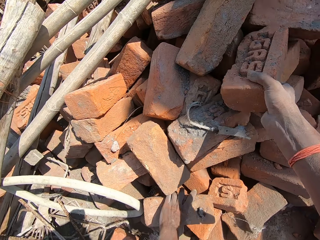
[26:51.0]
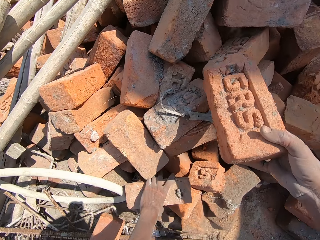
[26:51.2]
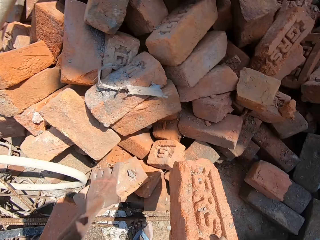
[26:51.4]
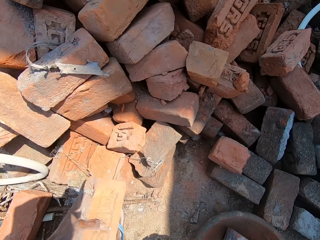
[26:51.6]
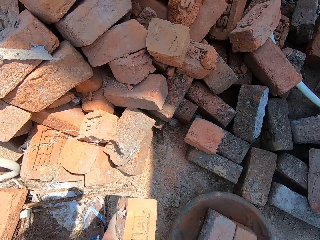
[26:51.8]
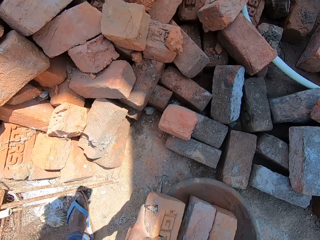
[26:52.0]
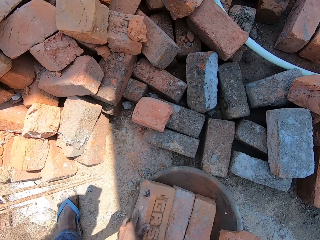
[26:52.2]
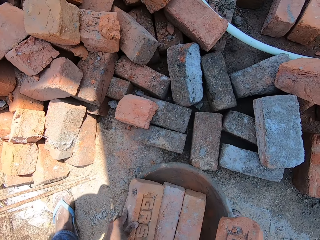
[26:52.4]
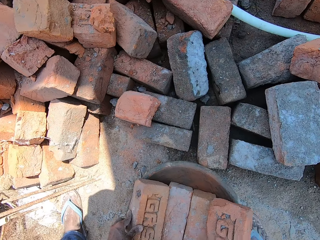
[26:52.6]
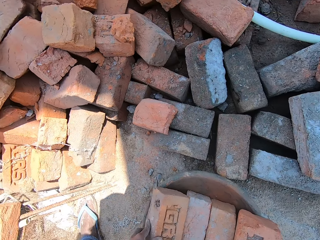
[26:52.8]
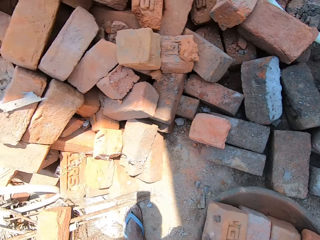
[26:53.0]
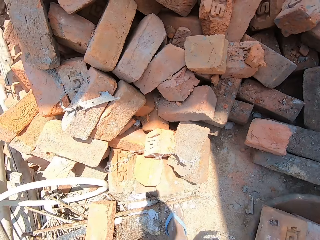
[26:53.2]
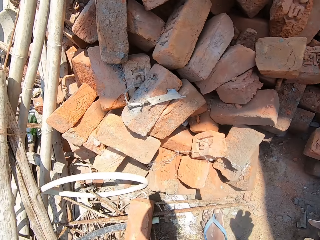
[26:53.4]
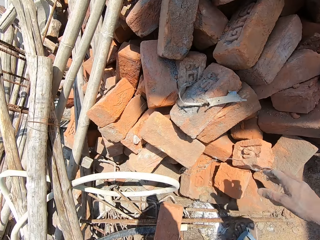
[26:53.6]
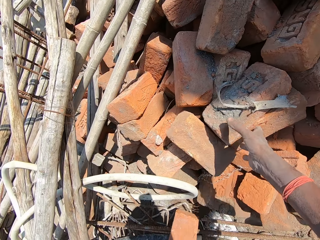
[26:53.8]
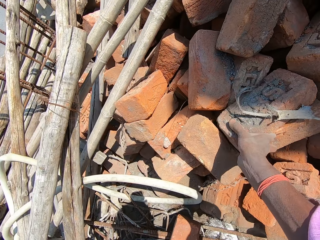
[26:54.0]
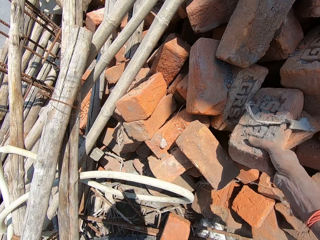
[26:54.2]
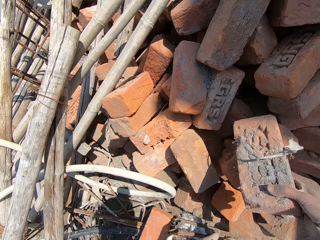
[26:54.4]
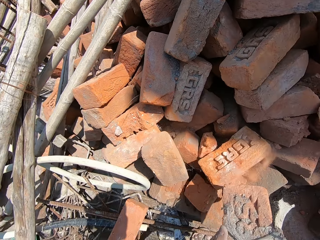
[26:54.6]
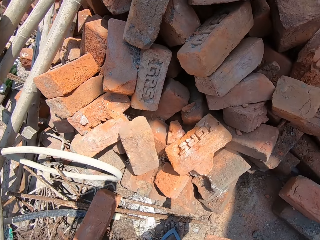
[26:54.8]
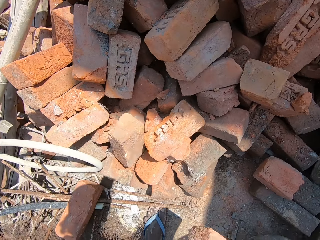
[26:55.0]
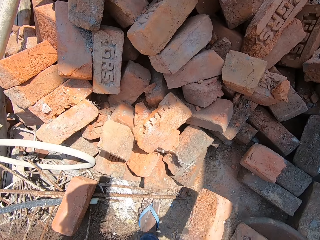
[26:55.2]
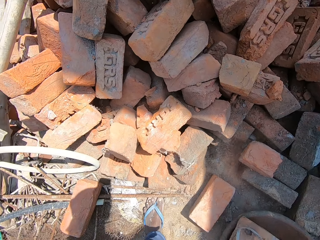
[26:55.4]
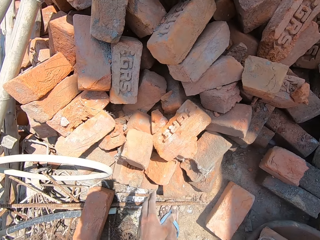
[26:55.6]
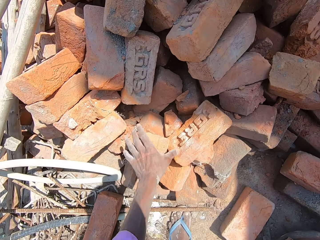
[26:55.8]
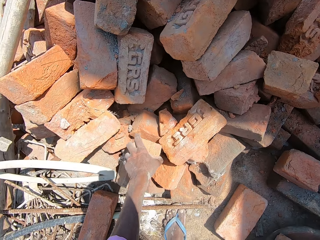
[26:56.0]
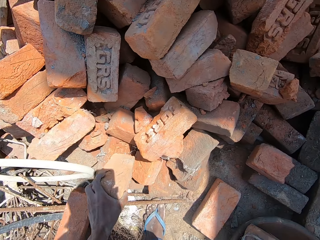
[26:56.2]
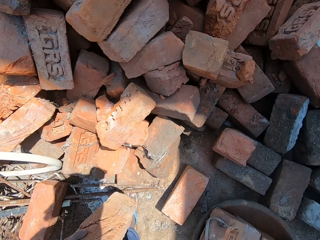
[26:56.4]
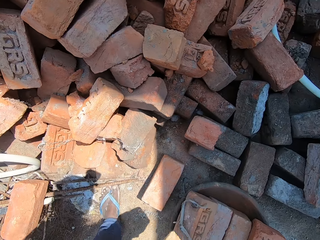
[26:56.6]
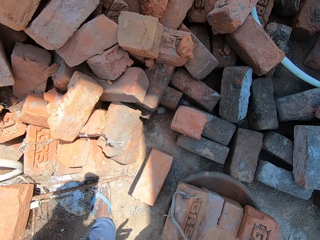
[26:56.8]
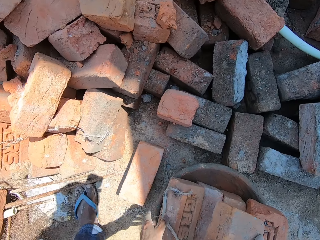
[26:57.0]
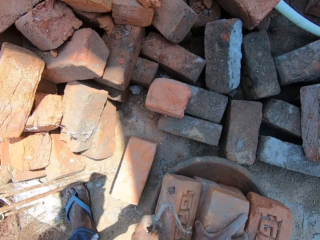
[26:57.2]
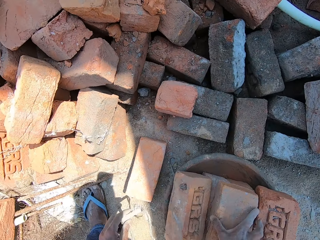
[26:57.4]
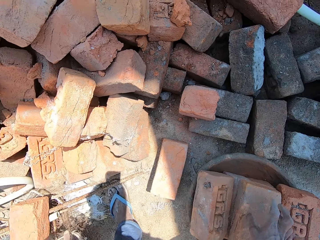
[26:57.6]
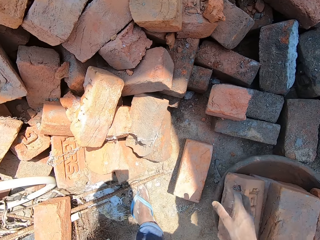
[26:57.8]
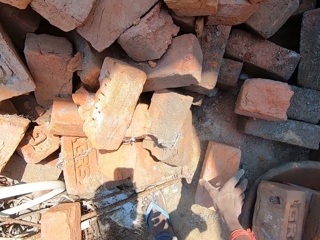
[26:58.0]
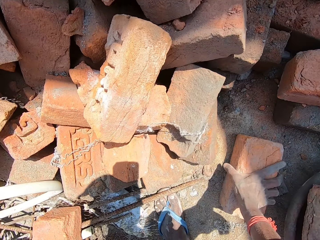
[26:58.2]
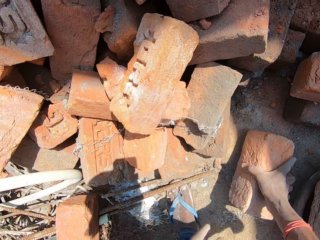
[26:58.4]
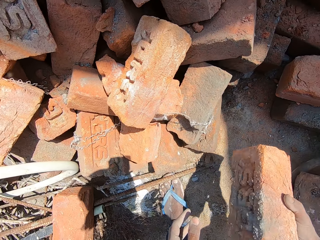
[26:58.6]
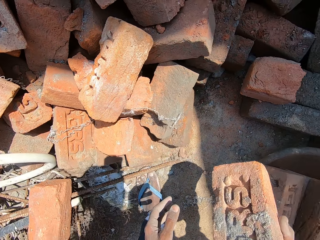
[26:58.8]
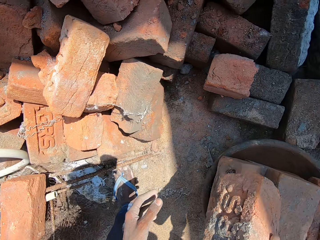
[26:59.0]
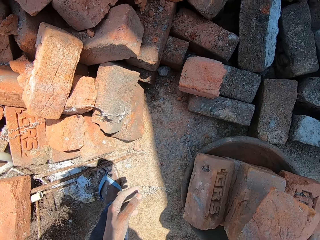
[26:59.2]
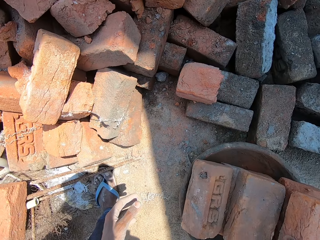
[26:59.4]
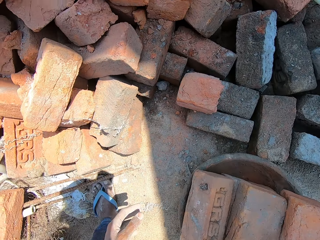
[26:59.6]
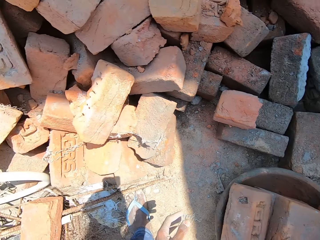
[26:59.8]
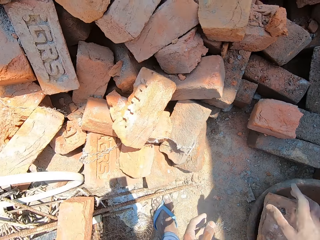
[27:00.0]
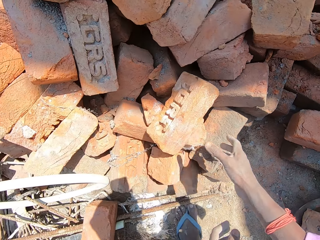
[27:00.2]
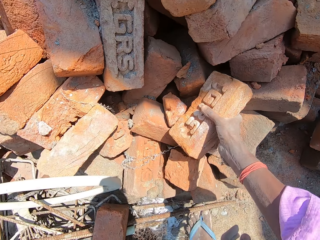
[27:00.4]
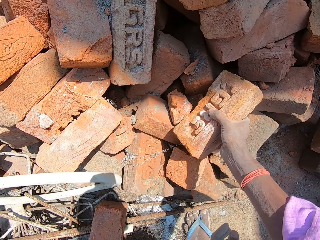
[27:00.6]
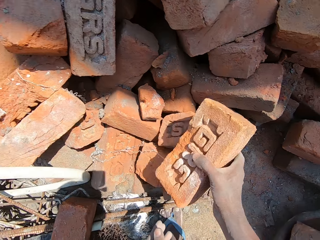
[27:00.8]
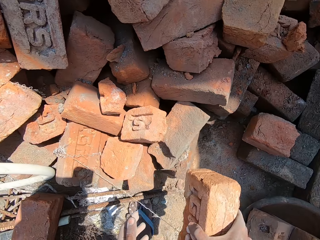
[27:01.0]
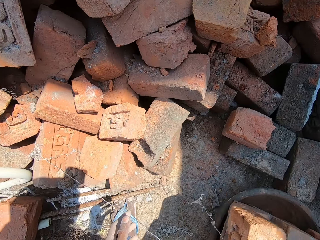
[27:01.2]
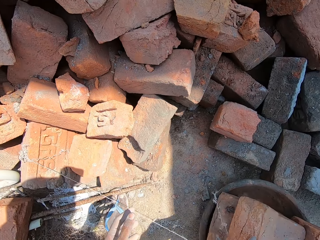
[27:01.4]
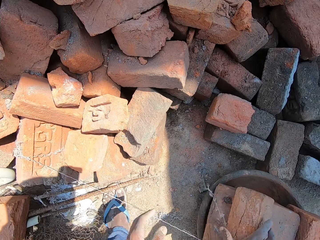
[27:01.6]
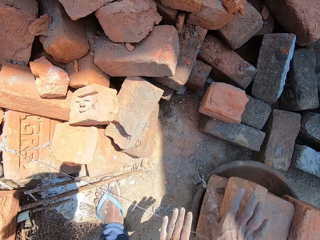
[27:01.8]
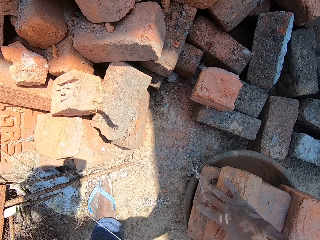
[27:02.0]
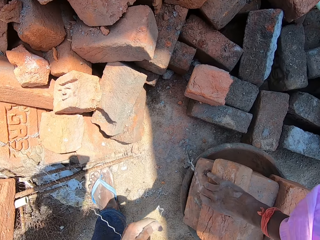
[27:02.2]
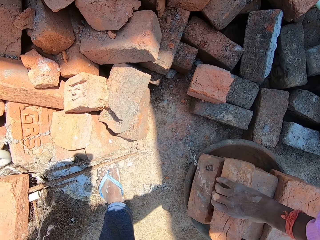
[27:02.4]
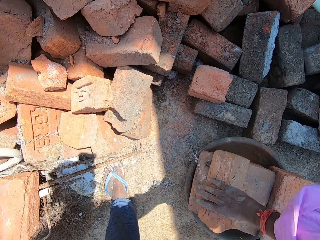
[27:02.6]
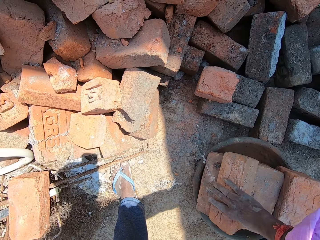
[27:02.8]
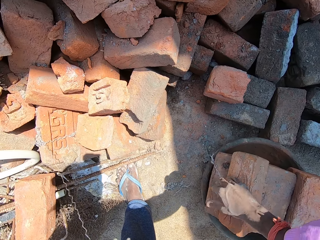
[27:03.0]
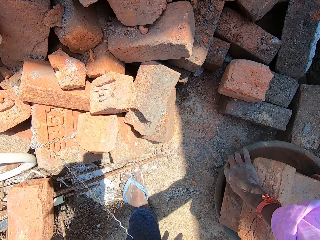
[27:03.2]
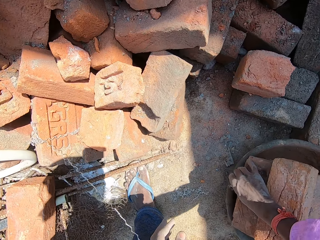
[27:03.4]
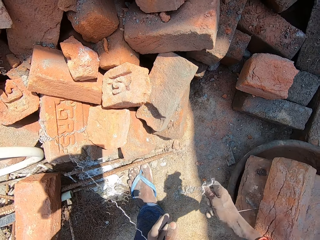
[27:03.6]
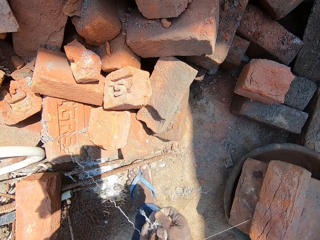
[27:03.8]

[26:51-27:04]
The camera wearer picks up the brick. They put the brick in the basin. They put another brick in the basin. They pick up the brick. They drop the brick on the ground. They pick up the brick. They put another brick in the basin. They pick up the brick. They put another brick in the basin. They pick up the brick. They put another brick in the basin. They adjust the brick. They hold the brick.

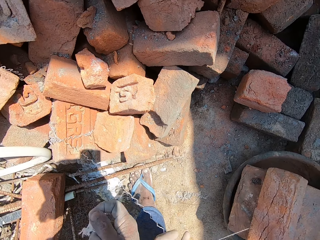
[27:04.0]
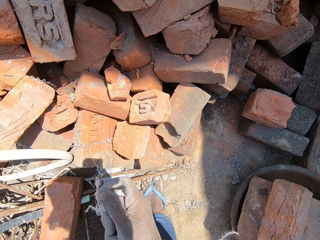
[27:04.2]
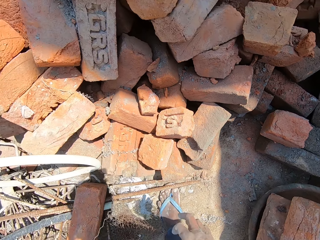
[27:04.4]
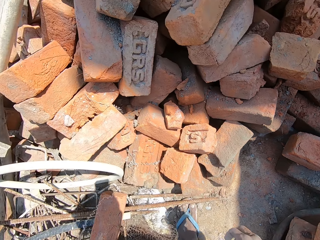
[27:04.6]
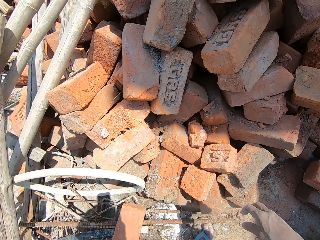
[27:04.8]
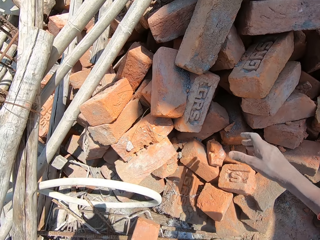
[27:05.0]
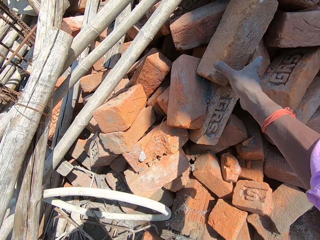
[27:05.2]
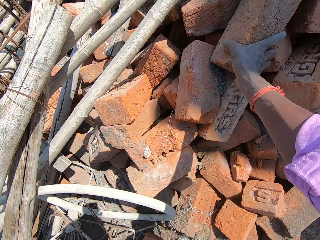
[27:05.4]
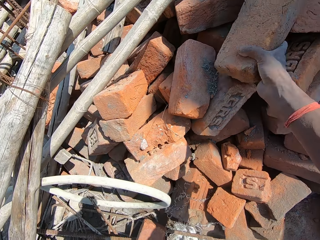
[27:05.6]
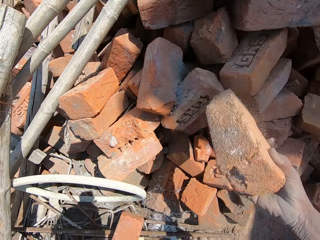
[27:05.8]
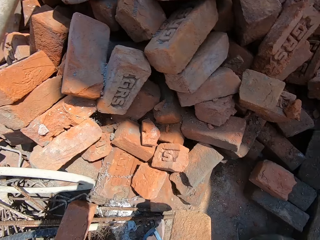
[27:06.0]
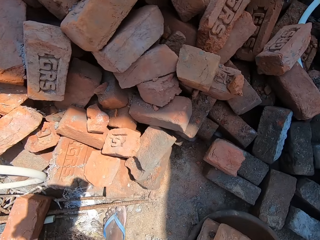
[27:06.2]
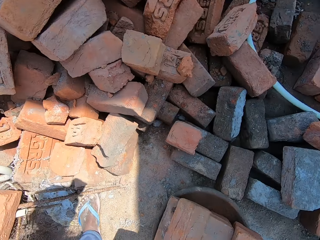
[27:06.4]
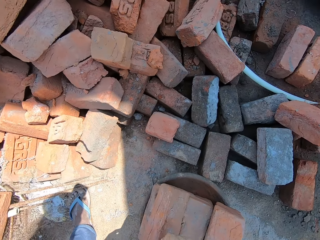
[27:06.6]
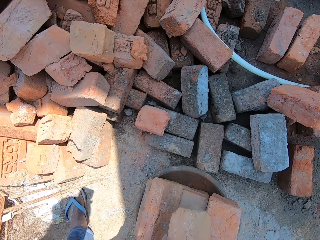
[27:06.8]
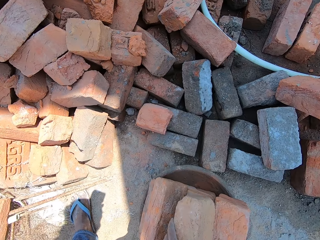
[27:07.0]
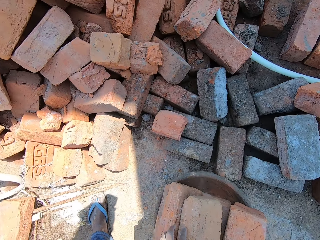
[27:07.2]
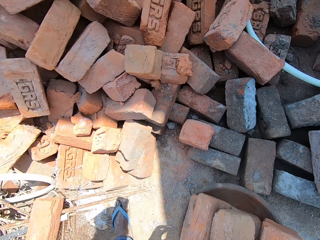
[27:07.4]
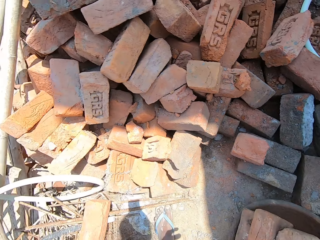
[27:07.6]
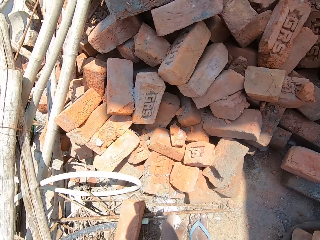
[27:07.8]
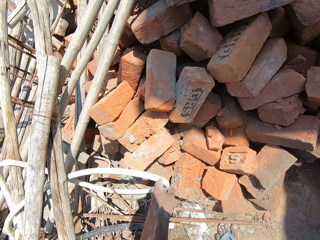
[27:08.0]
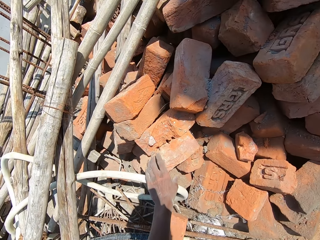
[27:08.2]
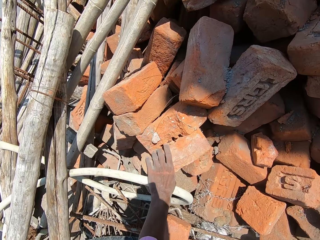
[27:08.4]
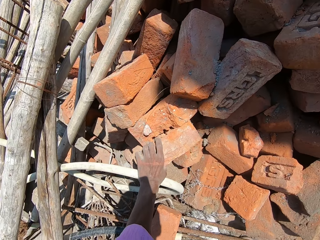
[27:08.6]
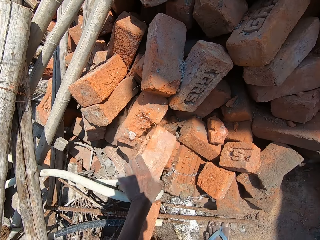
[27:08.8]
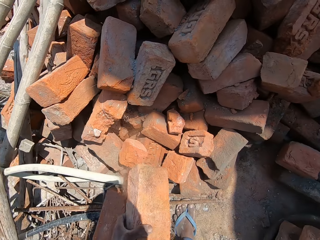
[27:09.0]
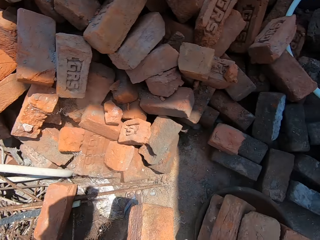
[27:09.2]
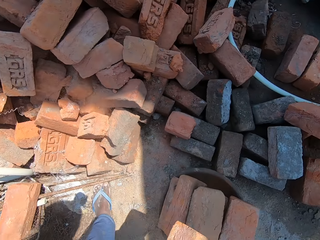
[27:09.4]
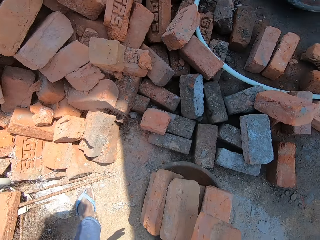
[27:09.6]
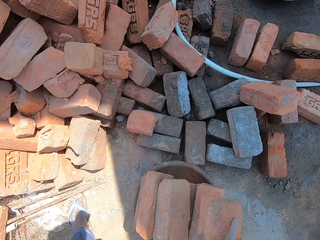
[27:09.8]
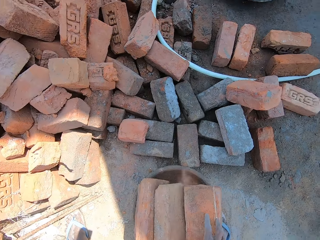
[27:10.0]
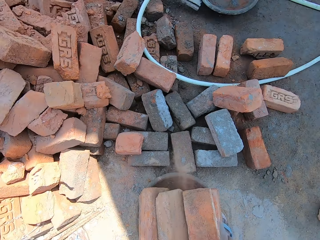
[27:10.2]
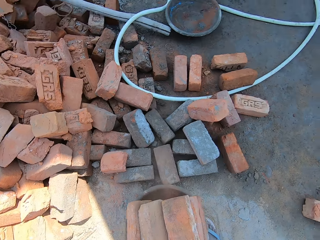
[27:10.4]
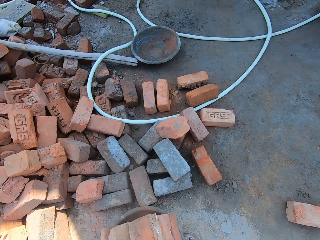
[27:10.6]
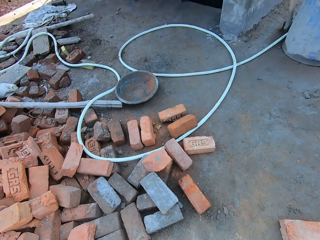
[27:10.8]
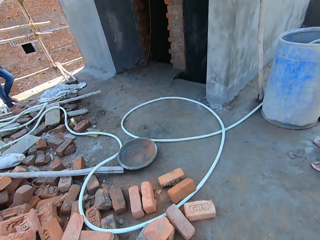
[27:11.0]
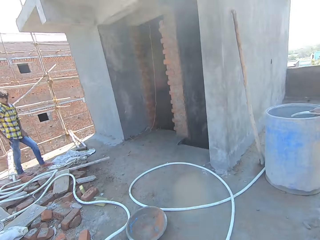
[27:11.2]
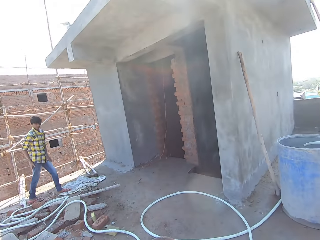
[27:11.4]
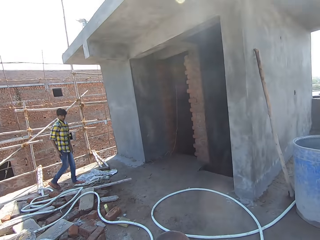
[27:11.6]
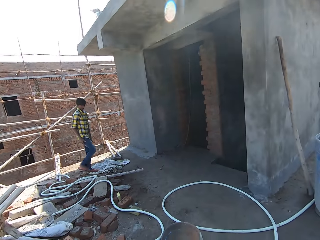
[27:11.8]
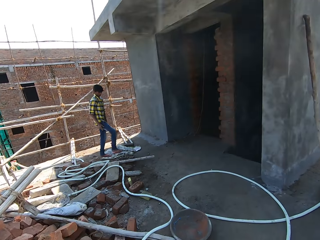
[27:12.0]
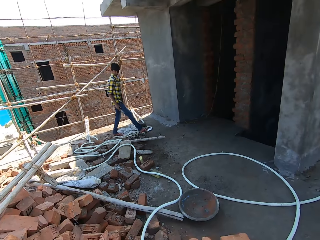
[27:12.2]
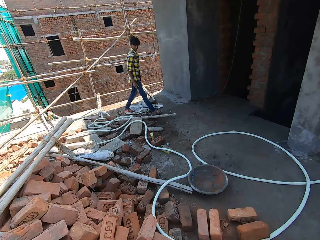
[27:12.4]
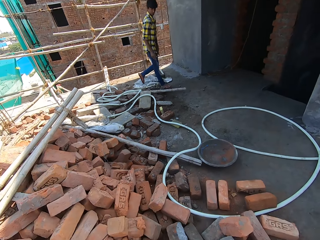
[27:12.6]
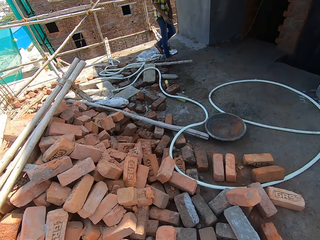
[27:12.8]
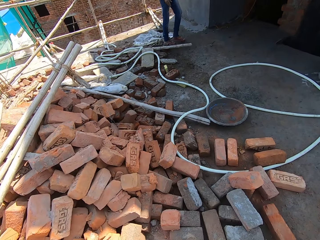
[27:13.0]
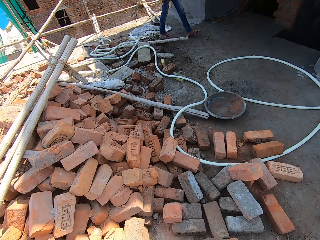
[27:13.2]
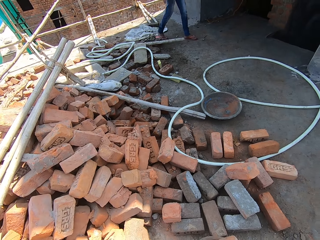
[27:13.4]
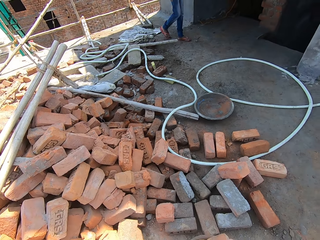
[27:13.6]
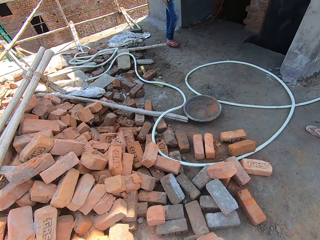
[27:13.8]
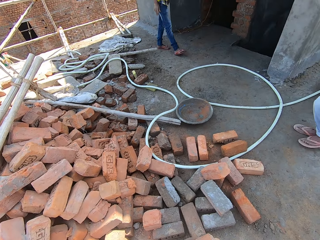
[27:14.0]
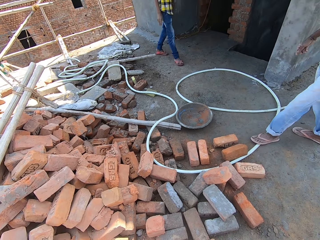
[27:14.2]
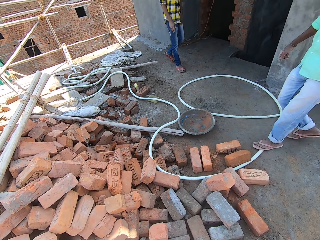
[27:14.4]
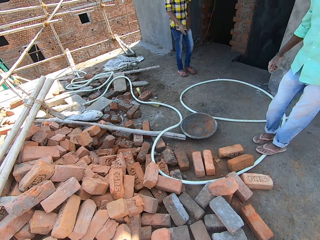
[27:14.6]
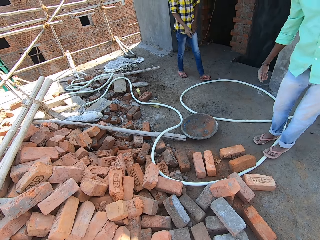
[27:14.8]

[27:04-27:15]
The camera wearer holds the rod. They pick up the brick. They put another brick in the basin. They pick up the brick. They put another brick in the basin. They interact with a person. They look around. The person walks around.
